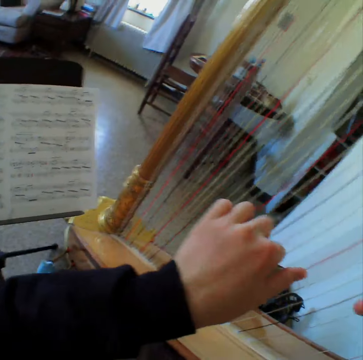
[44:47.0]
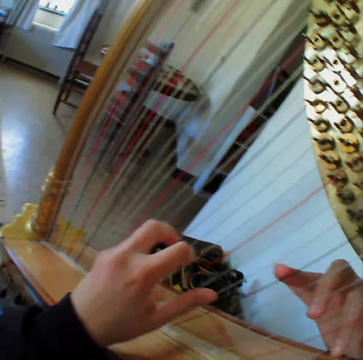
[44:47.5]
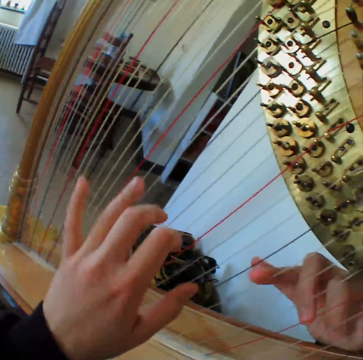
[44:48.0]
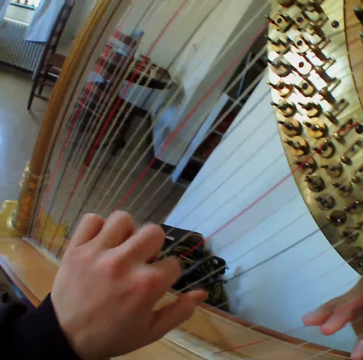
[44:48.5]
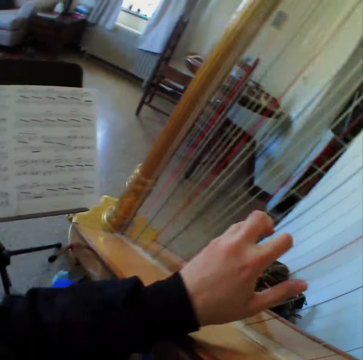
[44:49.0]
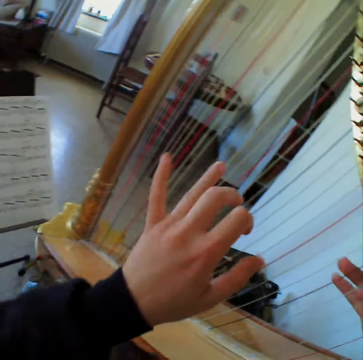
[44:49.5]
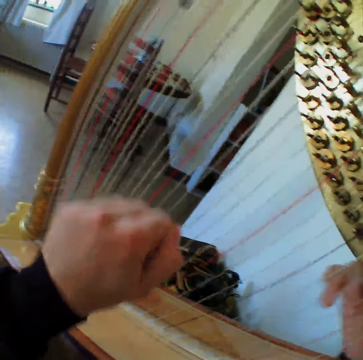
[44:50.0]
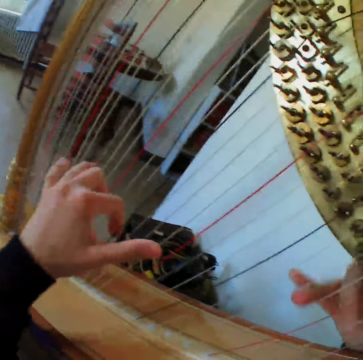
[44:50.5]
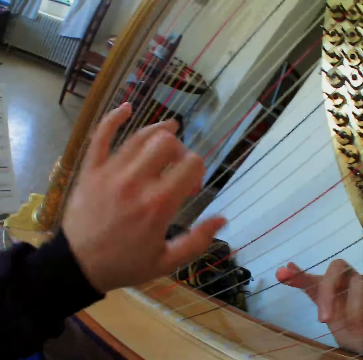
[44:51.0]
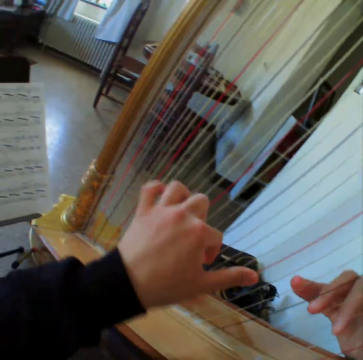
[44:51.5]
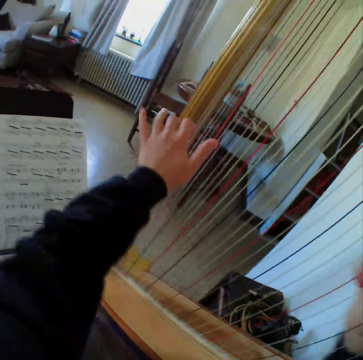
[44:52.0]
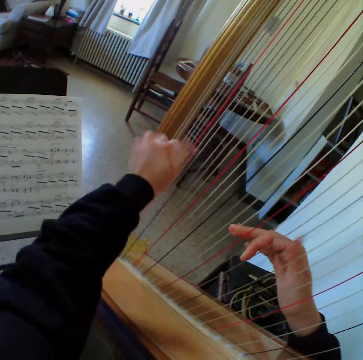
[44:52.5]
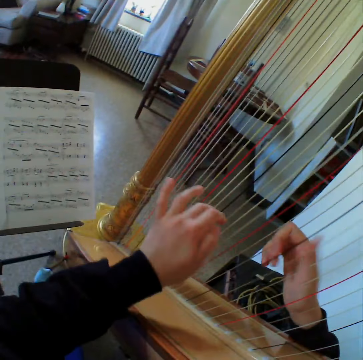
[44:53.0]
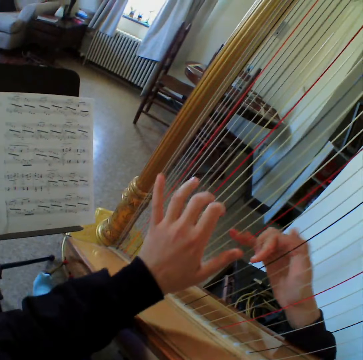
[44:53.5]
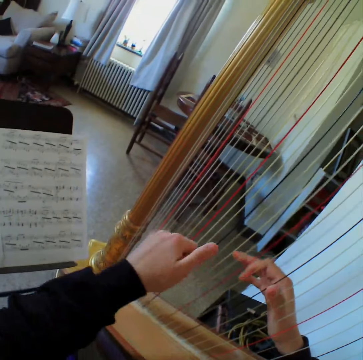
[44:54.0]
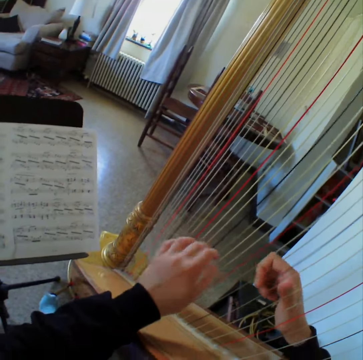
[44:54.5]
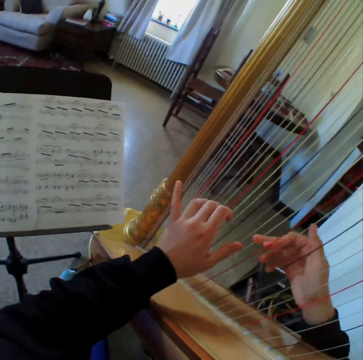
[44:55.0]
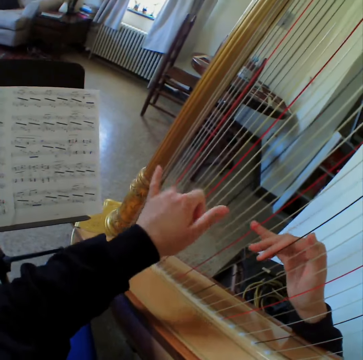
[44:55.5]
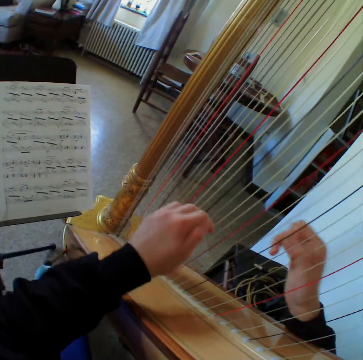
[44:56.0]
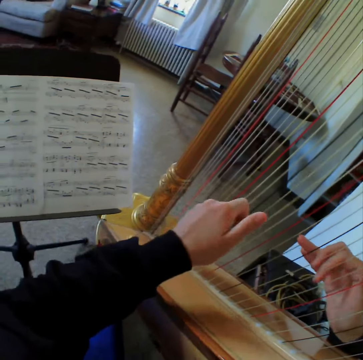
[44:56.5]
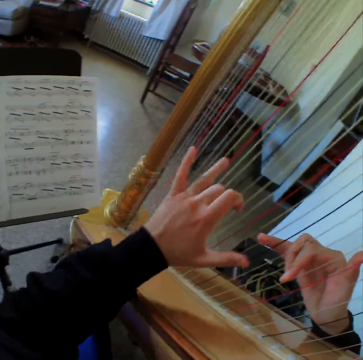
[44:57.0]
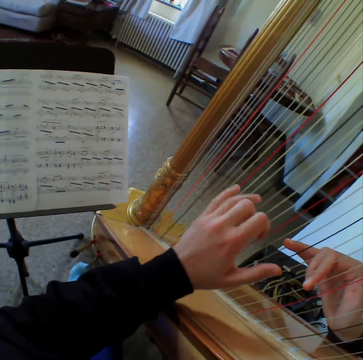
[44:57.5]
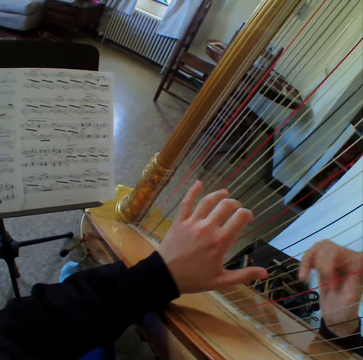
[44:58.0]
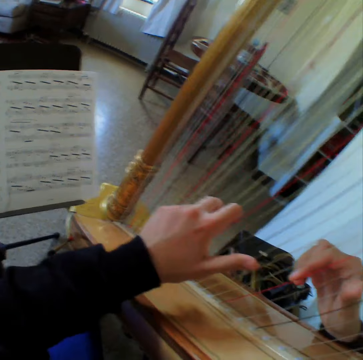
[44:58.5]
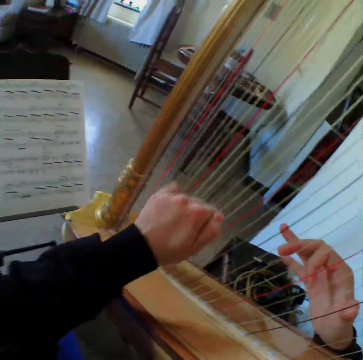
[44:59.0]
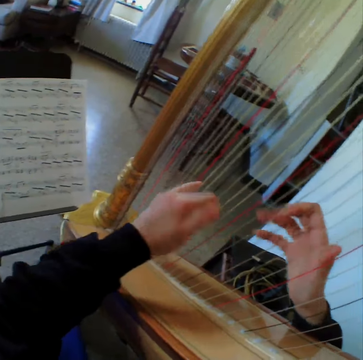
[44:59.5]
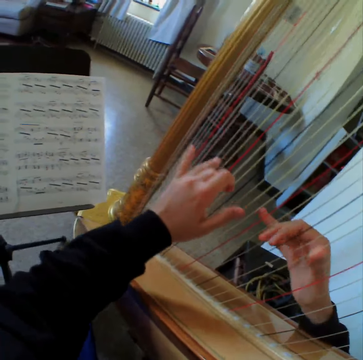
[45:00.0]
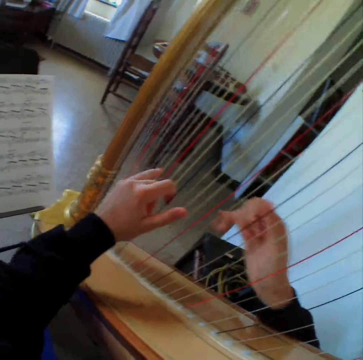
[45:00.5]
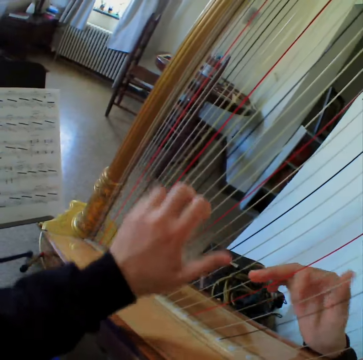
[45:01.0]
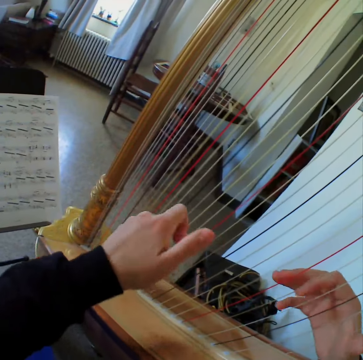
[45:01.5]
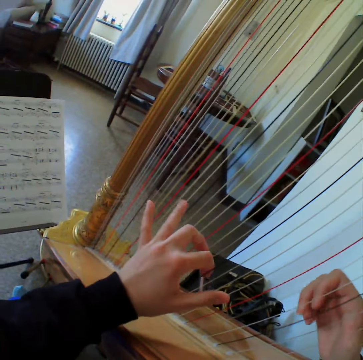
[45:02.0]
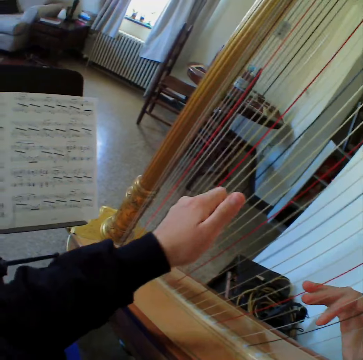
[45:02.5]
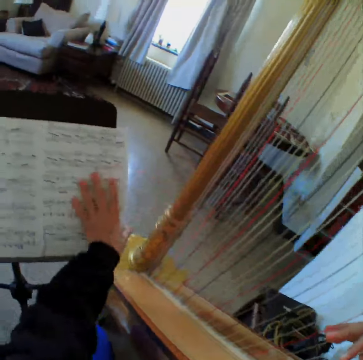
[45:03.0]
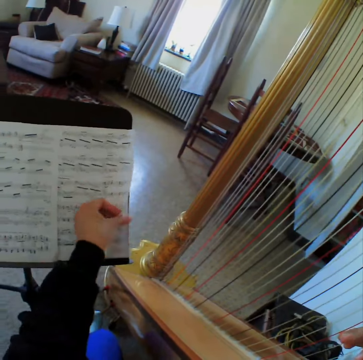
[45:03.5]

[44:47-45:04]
The camera wearer reads the music paper. They play the guitar. They read the music paper. They play the guitar. They read the music paper. They play the guitar. They read the music paper. They play the guitar. They read the music paper. They play the guitar. They turn the music paper.

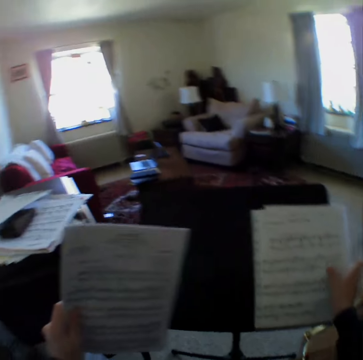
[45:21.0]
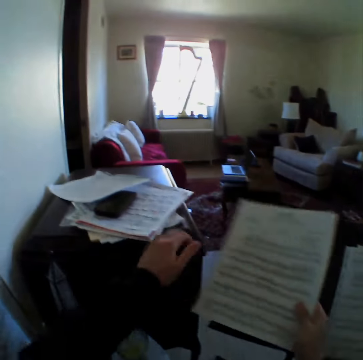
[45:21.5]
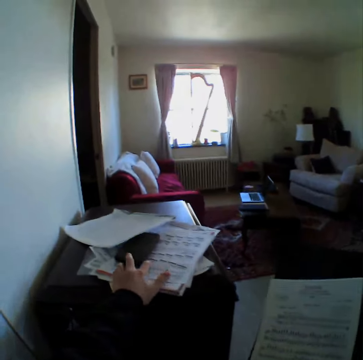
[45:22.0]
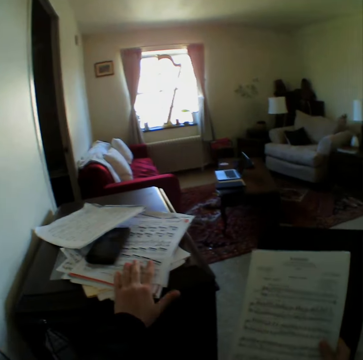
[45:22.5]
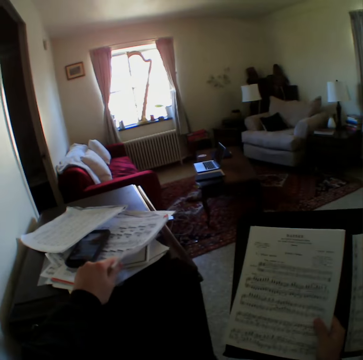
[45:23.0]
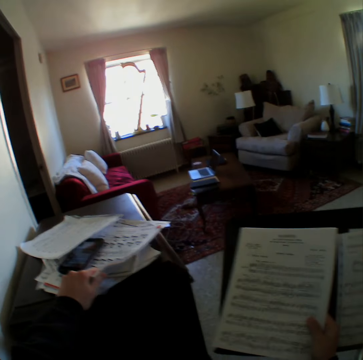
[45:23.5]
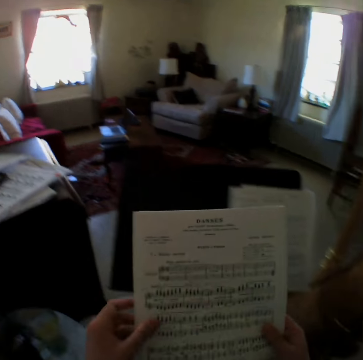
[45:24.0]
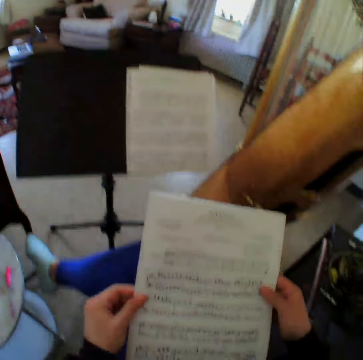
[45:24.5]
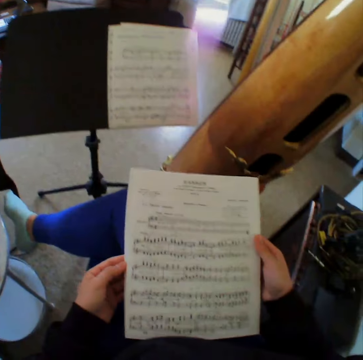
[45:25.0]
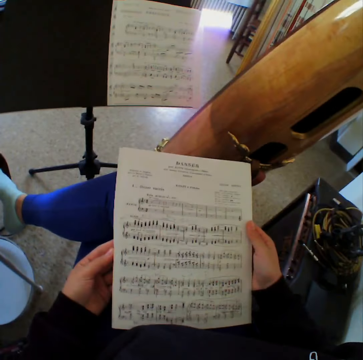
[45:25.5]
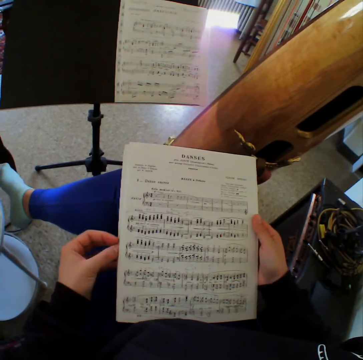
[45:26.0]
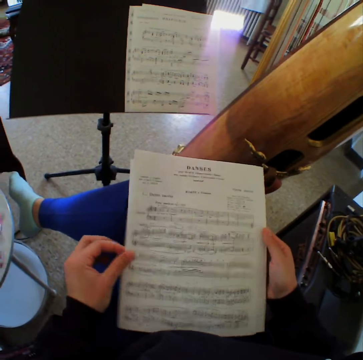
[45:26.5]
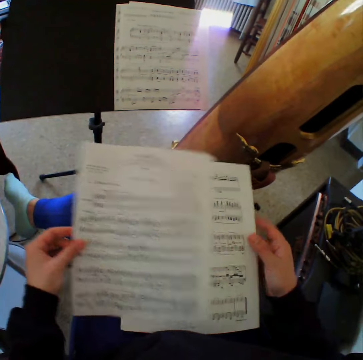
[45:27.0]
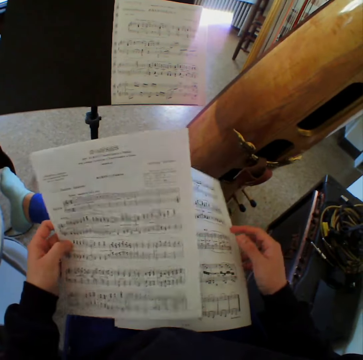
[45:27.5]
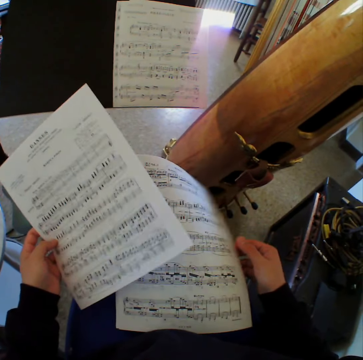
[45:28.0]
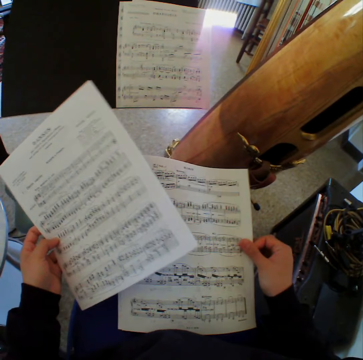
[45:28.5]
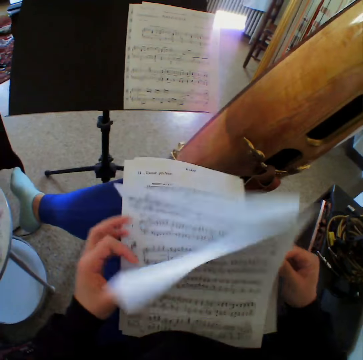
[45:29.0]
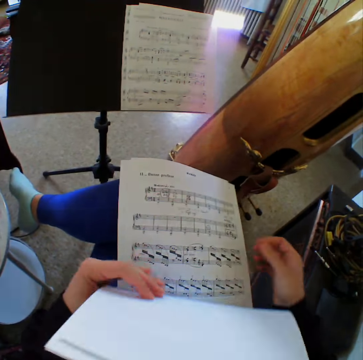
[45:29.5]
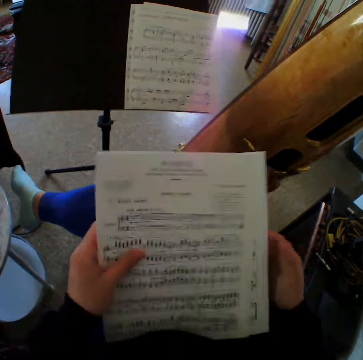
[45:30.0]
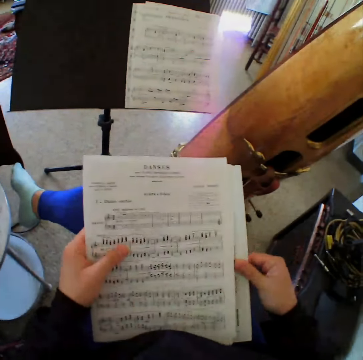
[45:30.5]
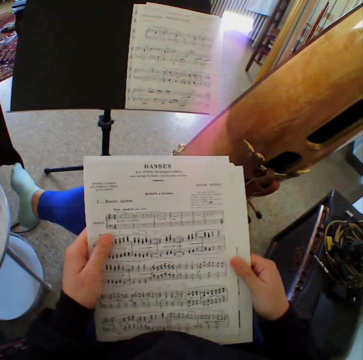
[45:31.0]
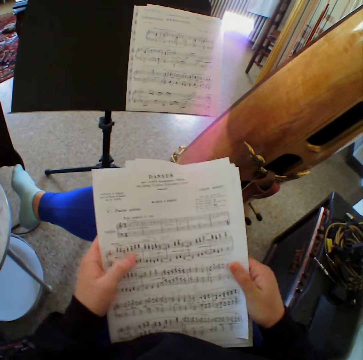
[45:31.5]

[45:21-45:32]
The camera wearer puts the papers down. She passes the papers to the right hand. She touches some pages of the music note placed on a table. She holds the pages of the music note with both hands. She looks at the papers. She places the pages of the music note on her lap with both hands. She takes the paper, looks at the papers, turns the paper and looks at the paper. She puts the papers on the lap. She looks at the papers.

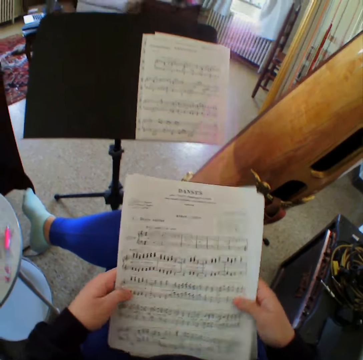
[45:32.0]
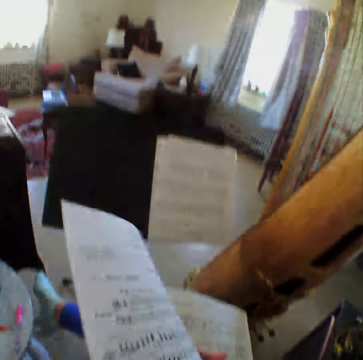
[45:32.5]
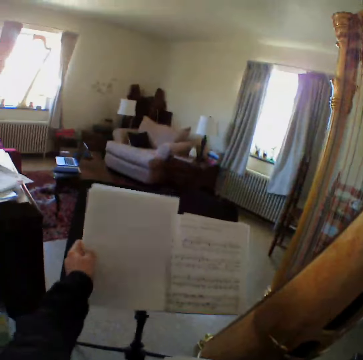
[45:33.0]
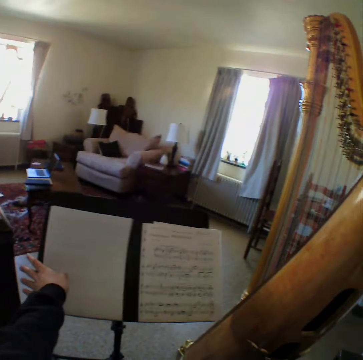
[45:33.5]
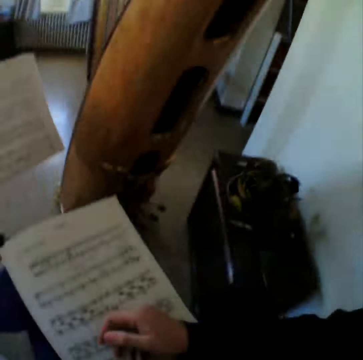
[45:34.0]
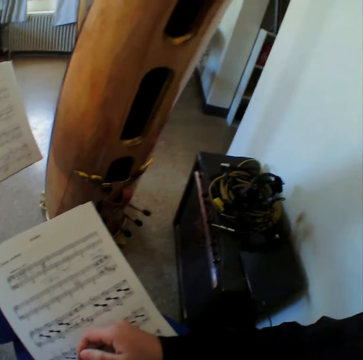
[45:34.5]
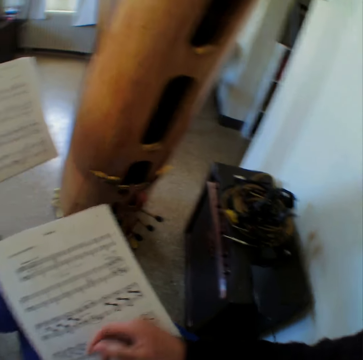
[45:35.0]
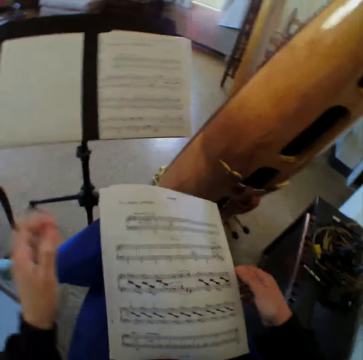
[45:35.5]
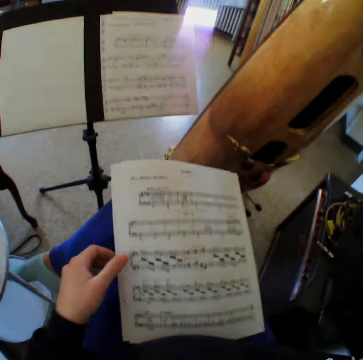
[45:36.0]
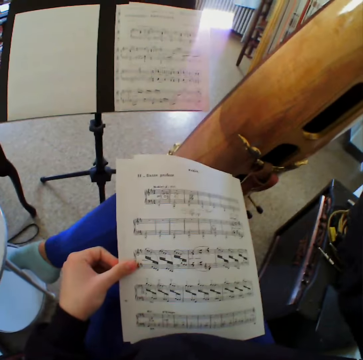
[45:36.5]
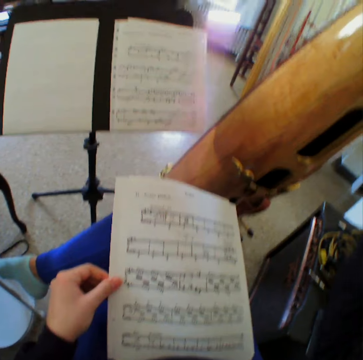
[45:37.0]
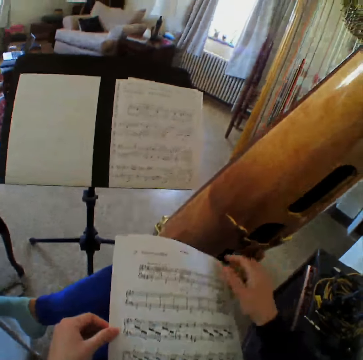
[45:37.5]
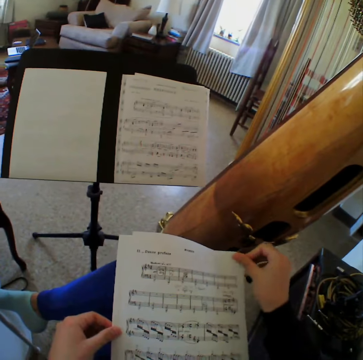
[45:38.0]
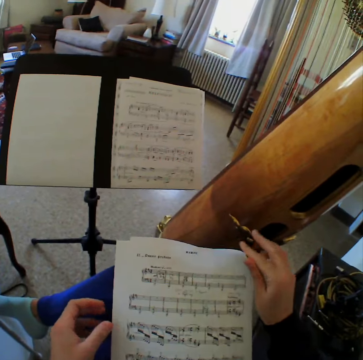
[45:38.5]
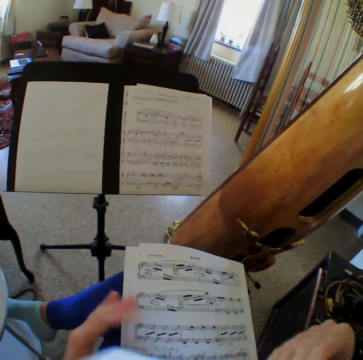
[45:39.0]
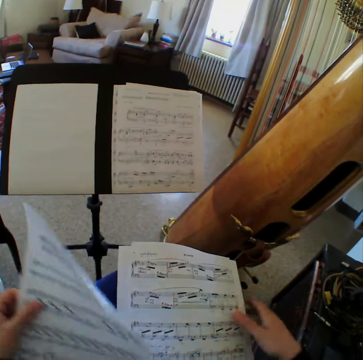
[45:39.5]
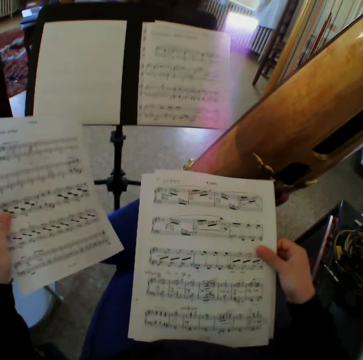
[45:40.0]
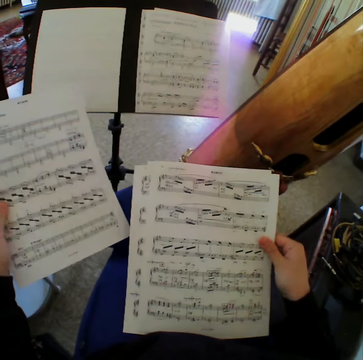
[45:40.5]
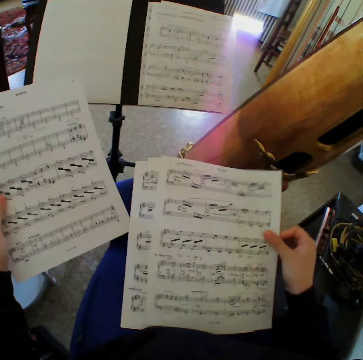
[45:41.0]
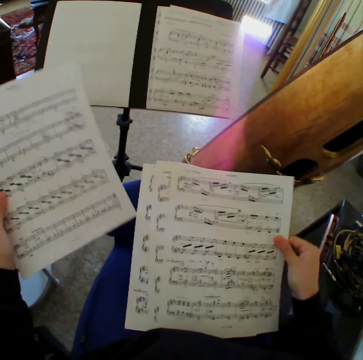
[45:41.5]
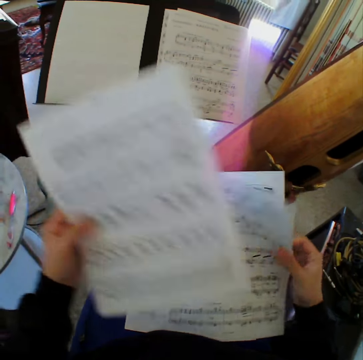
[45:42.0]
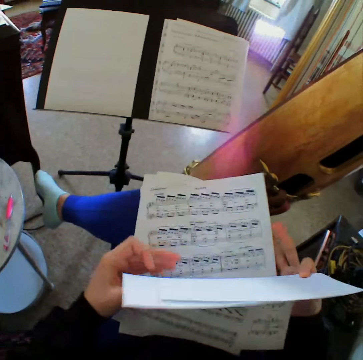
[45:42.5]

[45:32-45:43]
The camera wearer turns the papers. She places some of the pages of the music note from her lap to the music stand with both hands. She looks at the paper. She holds the pages of the music note on her lap with her right hand. She moves the hand. She holds the pages of the music note on her lap with her left hand. She holds the pages of the music note on her lap with both hands. She picks up the paper. She flips the pages of the music note on her lap with her left hand. She passes the paper to the left hand.
